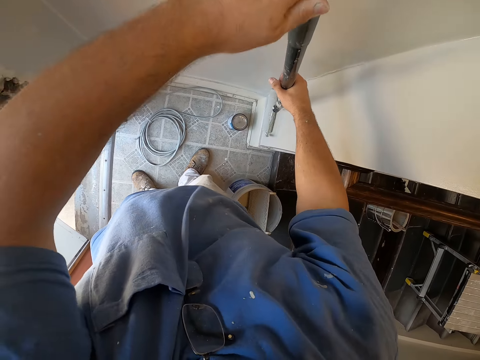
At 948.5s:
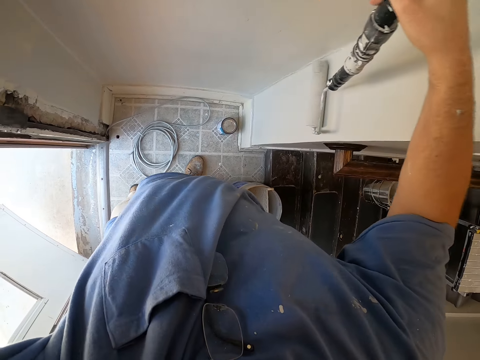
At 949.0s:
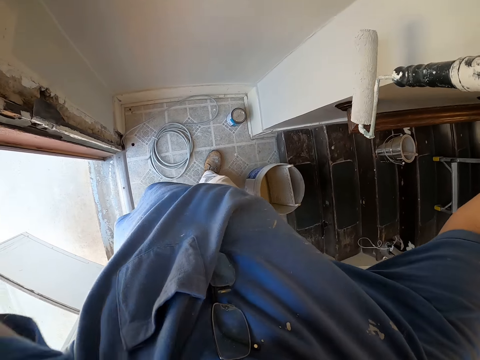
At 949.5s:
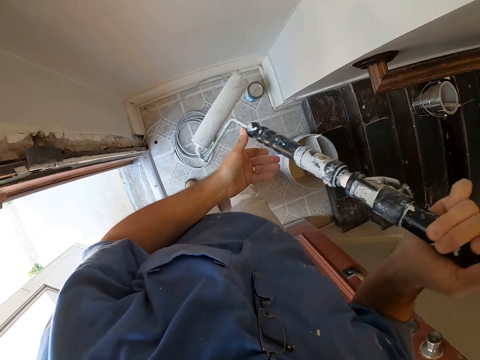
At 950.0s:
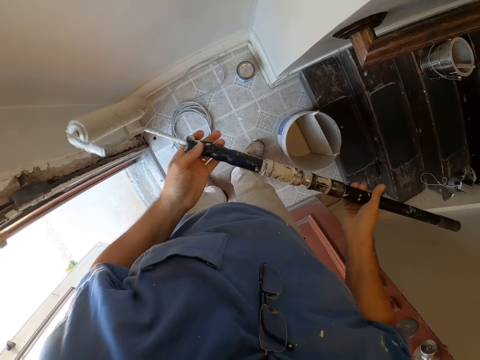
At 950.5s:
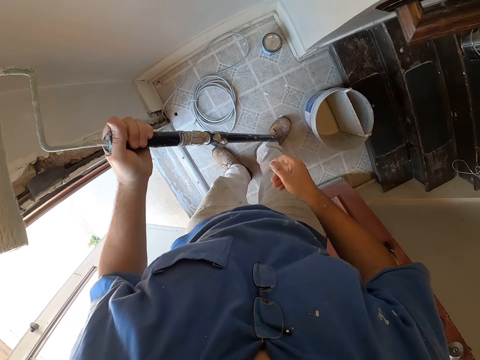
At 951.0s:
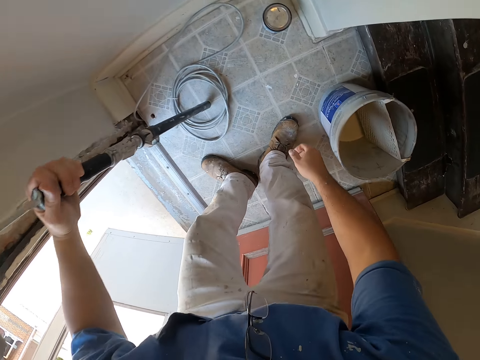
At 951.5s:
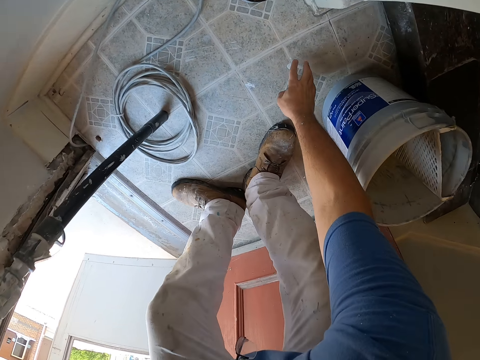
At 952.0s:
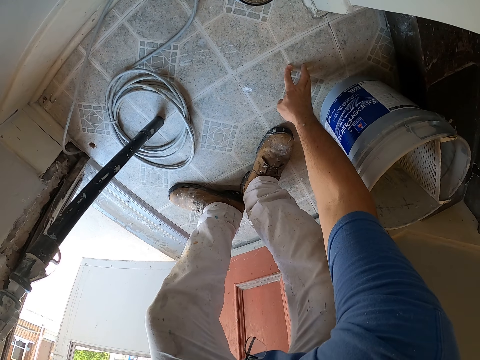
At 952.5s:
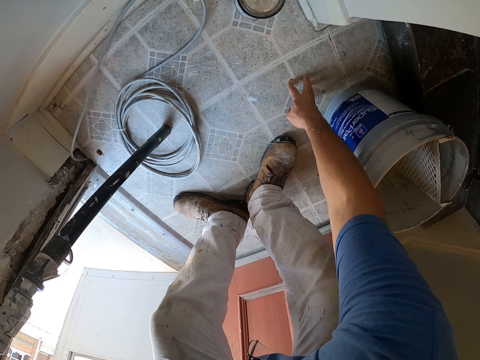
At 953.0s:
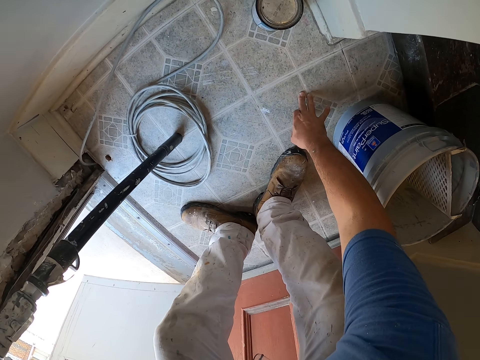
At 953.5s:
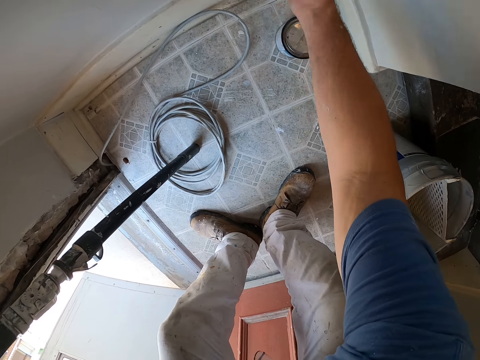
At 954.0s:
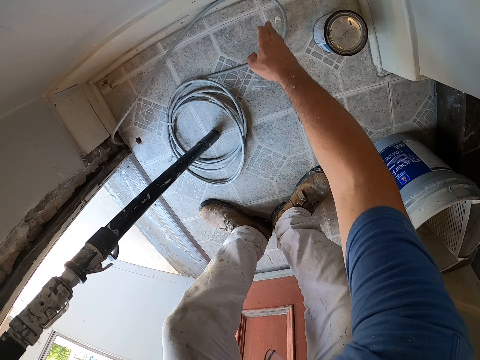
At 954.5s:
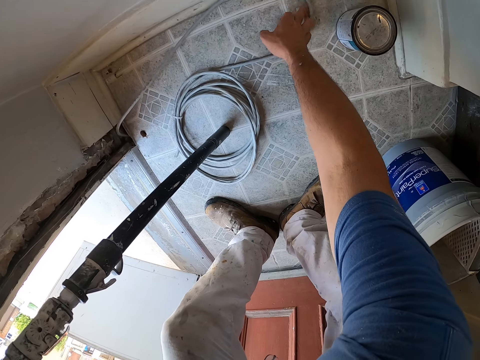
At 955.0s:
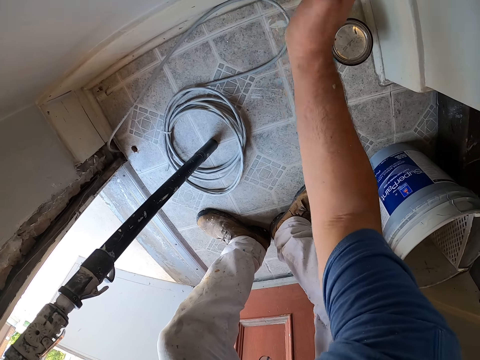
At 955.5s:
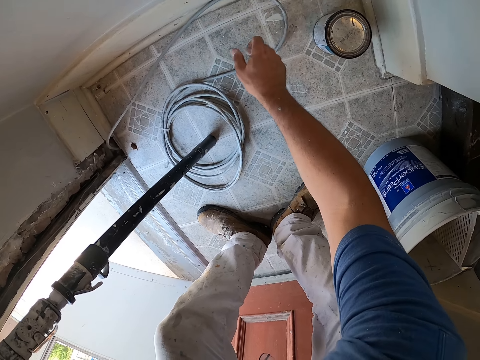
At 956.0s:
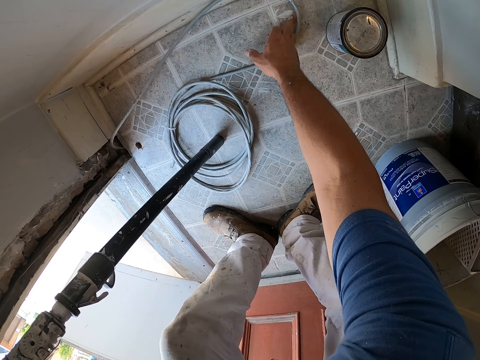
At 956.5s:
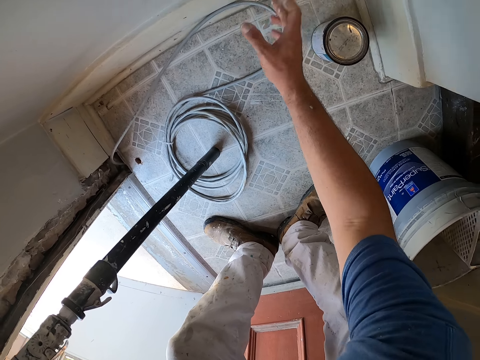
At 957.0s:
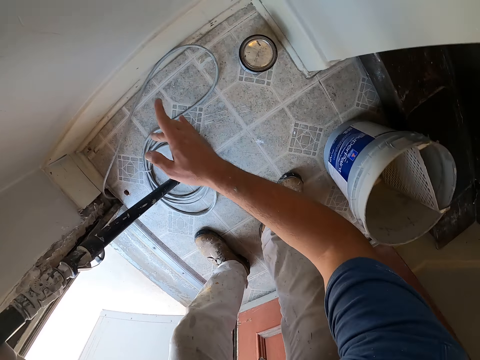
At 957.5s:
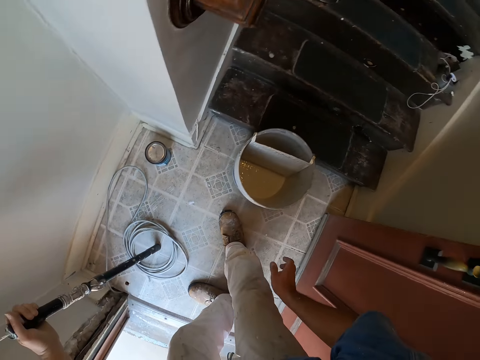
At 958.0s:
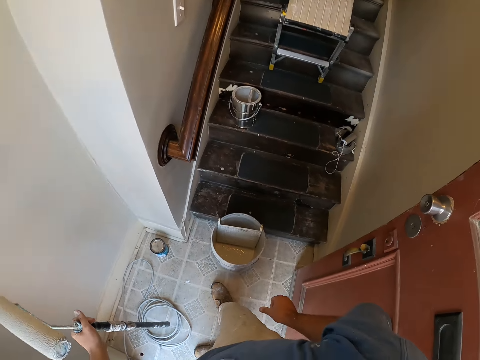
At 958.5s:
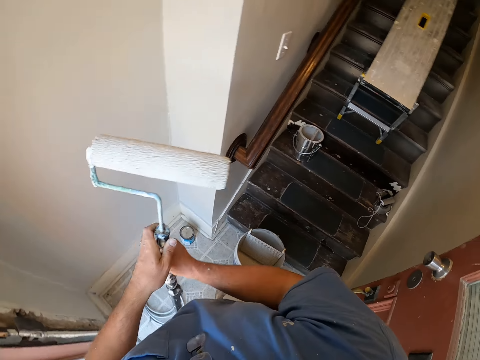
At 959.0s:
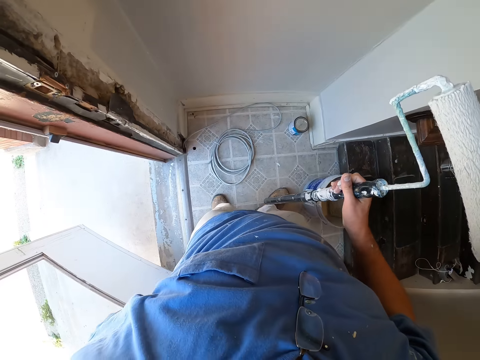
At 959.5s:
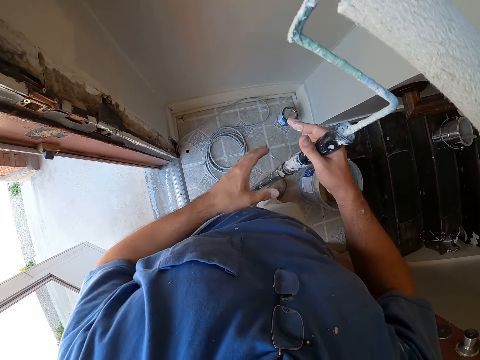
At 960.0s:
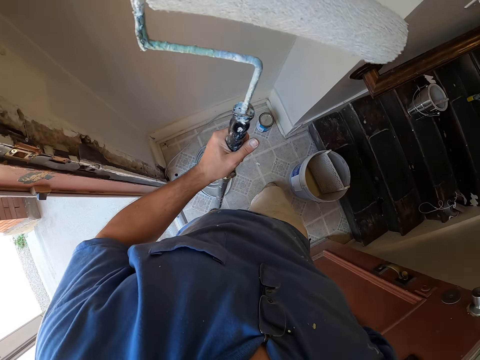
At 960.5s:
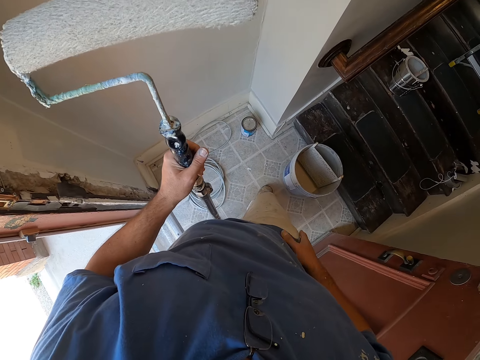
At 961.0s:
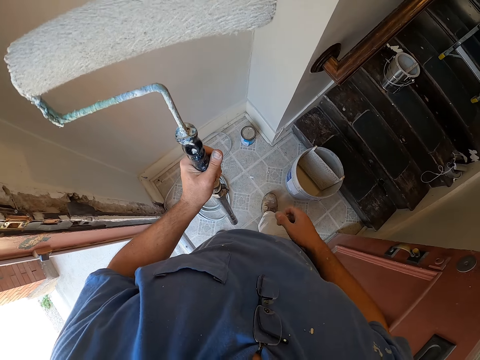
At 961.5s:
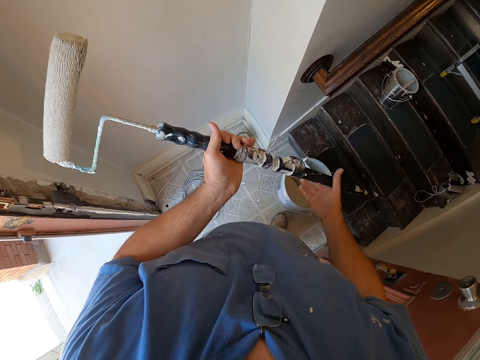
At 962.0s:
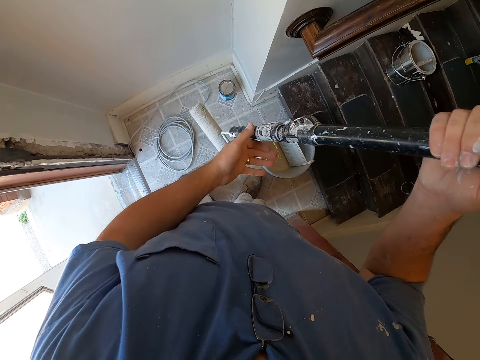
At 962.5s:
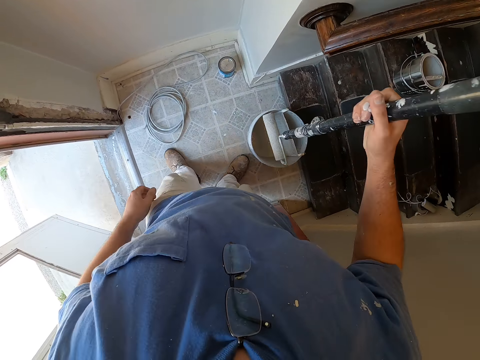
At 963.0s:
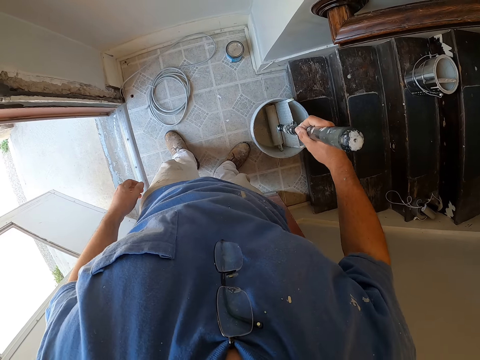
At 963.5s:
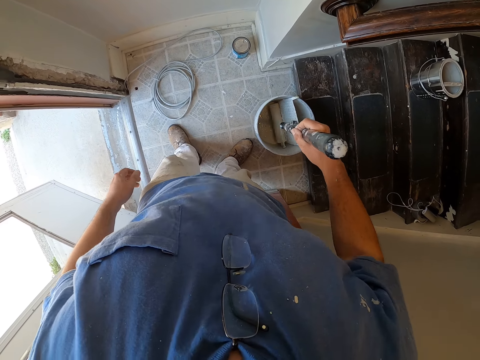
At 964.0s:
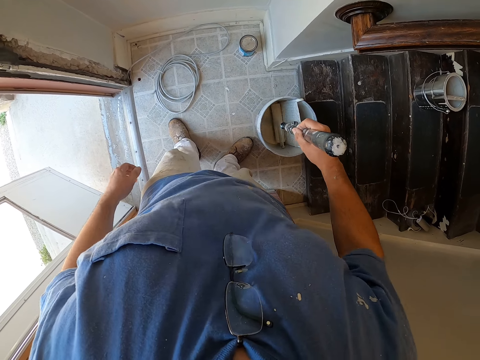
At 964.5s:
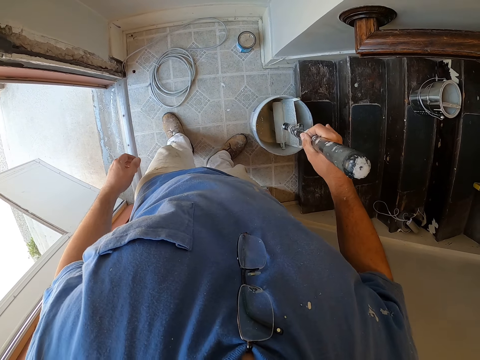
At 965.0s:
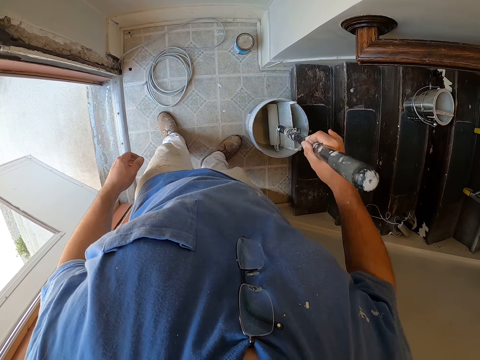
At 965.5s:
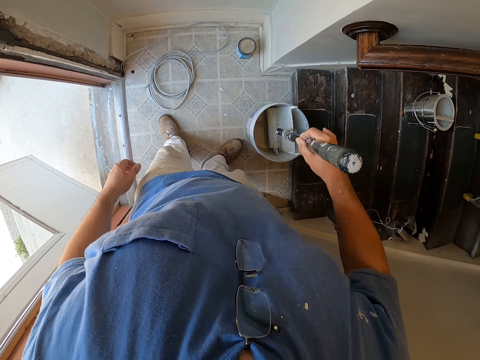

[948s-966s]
The camera wearer stops painting the wall. He wipes off the paint droplets on the floor with his right hand. He cleans his right hand on the wall. He cleans the paint on the floor with his right hand. He cleans his right hand on the wall. He cleans the paint on the floor with his right hand. He cleans his right hand on the wall. He passes the paint roller from his left hand to the right hand. He rubs his left hand at his back pocket. He passes the paint roller from his right hand to the left hand. He rubs his right hand at his back pocket. He looks around the room. He turns the paint roller from his left hand to his right hand. He takes some paint from the paint bucket with the paint roller.

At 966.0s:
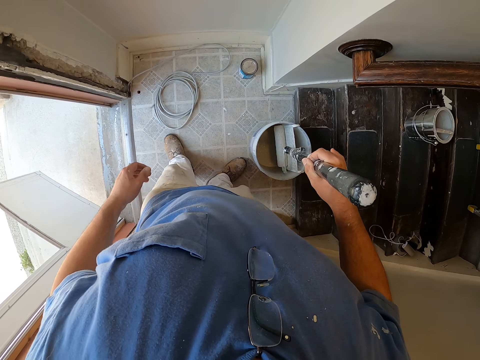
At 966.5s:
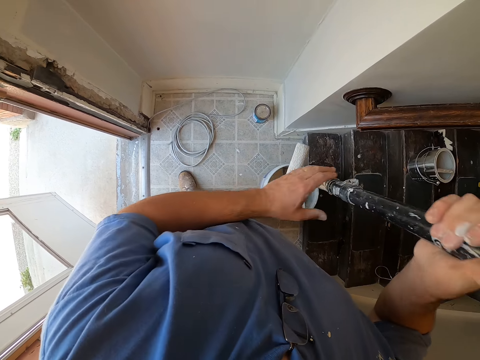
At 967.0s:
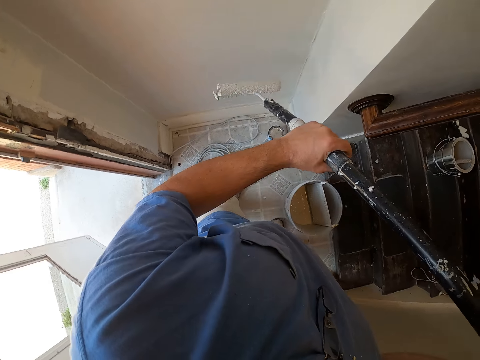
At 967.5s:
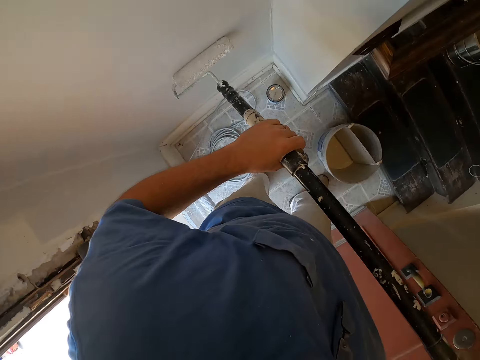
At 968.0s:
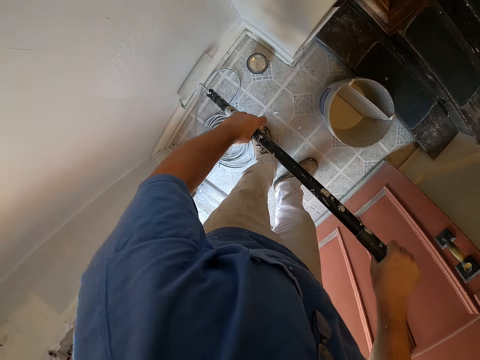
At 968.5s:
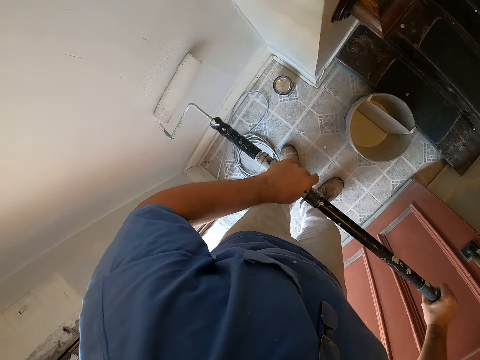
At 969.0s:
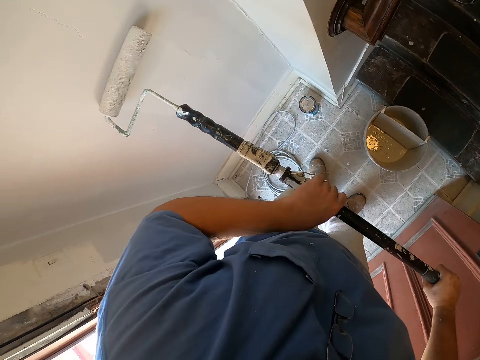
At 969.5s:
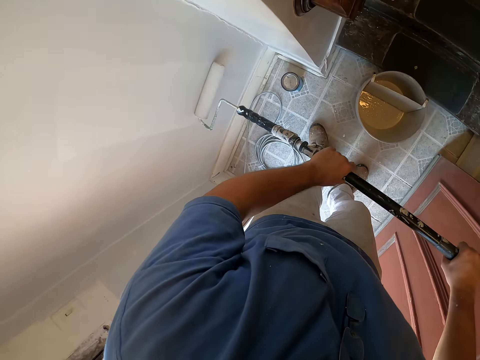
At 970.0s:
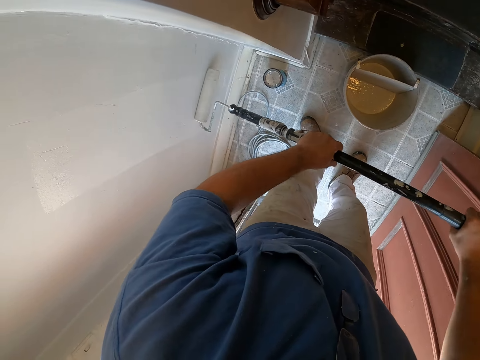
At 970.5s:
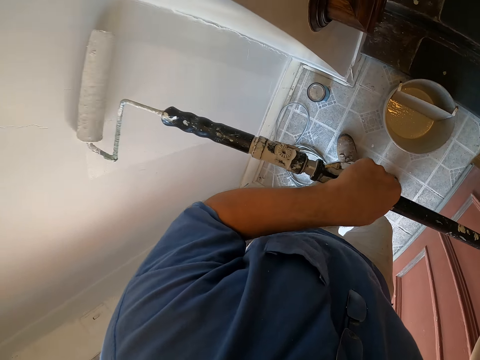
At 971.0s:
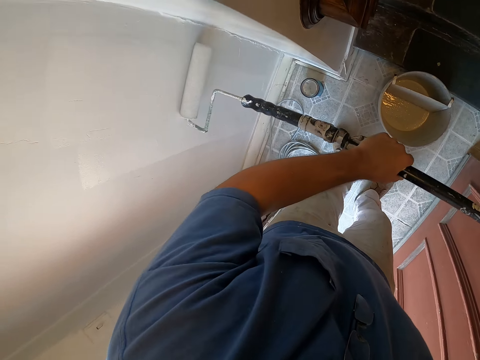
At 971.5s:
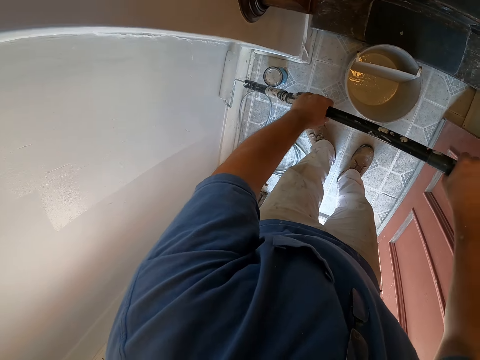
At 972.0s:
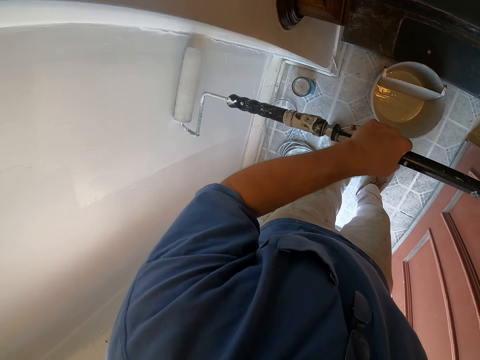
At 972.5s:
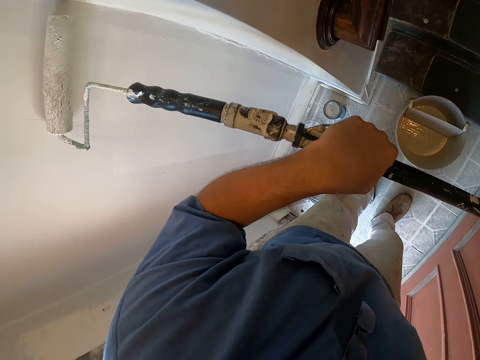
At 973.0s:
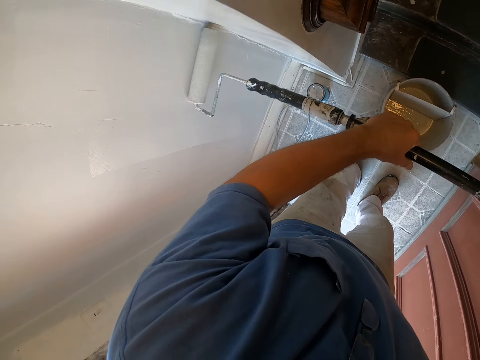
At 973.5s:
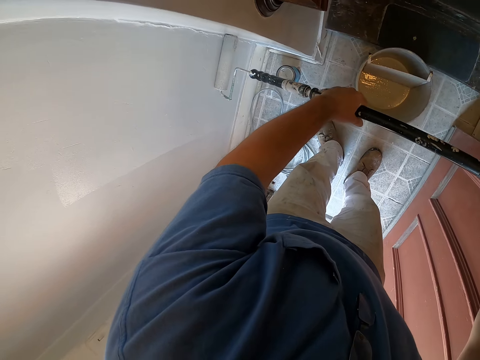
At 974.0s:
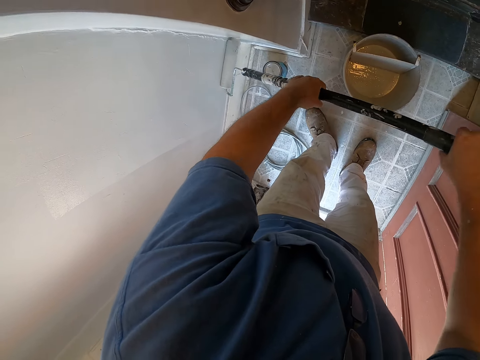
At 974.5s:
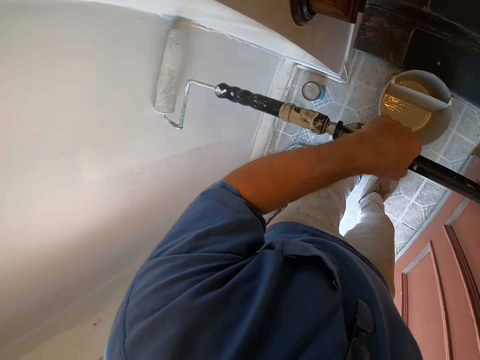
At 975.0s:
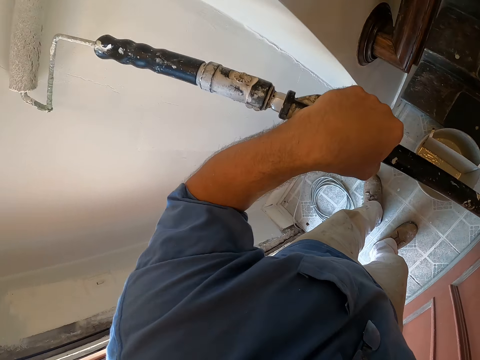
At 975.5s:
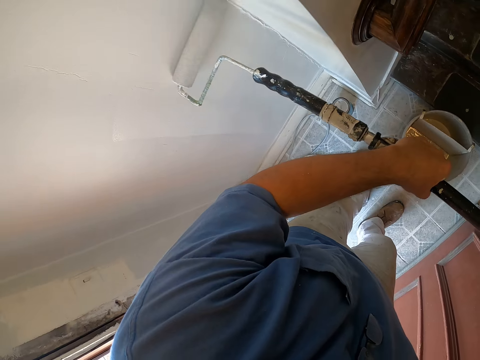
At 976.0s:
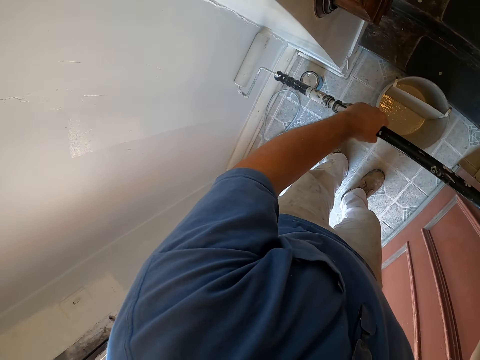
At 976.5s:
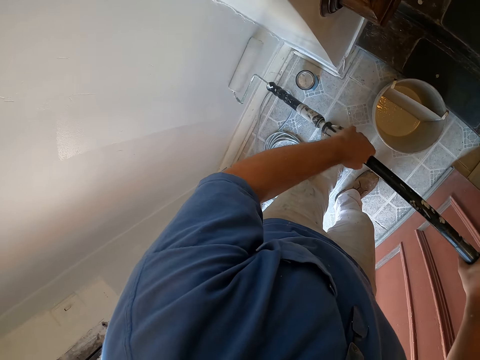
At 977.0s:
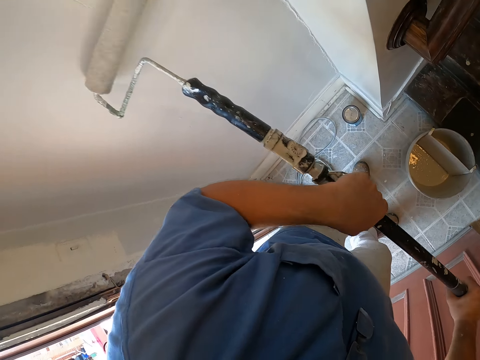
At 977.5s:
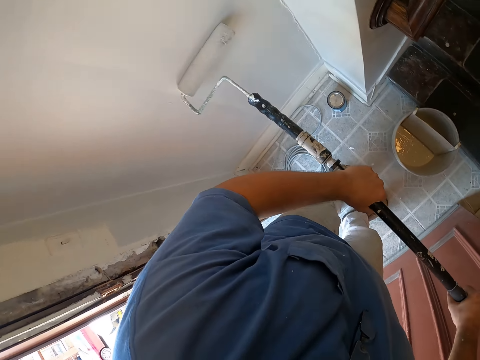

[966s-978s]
The camera wearer paints the wall with the paint roller.
